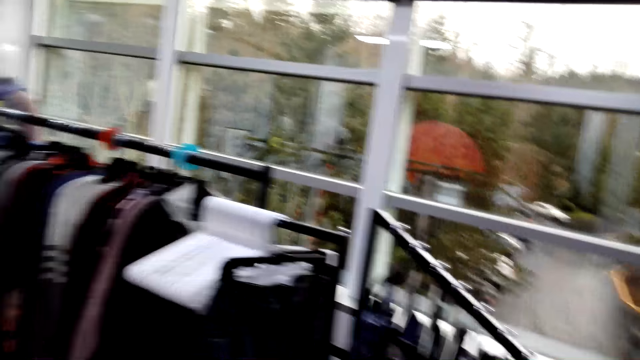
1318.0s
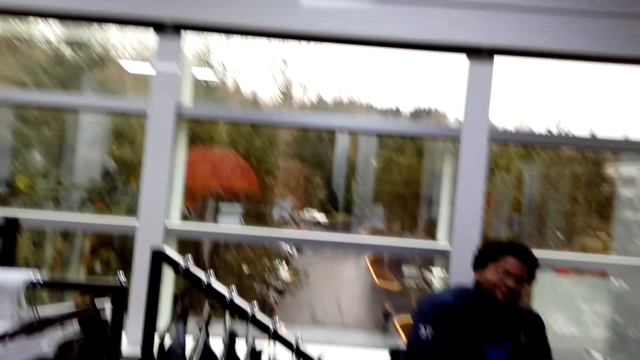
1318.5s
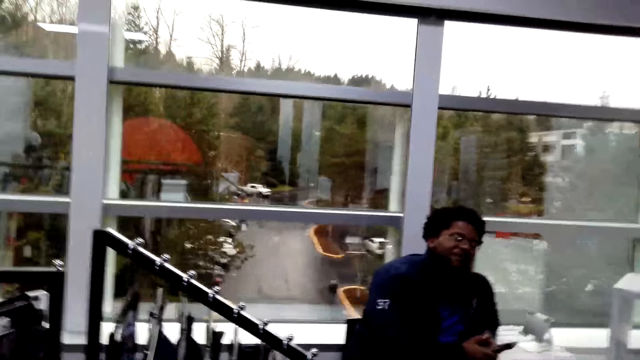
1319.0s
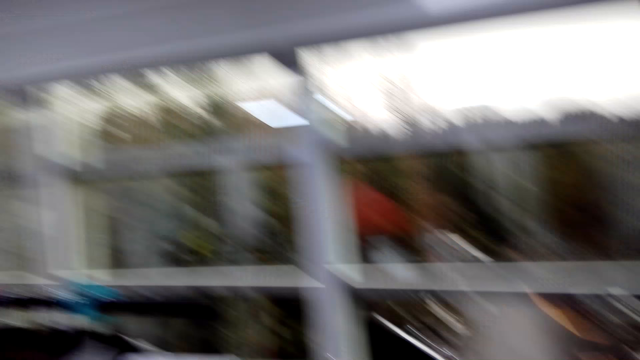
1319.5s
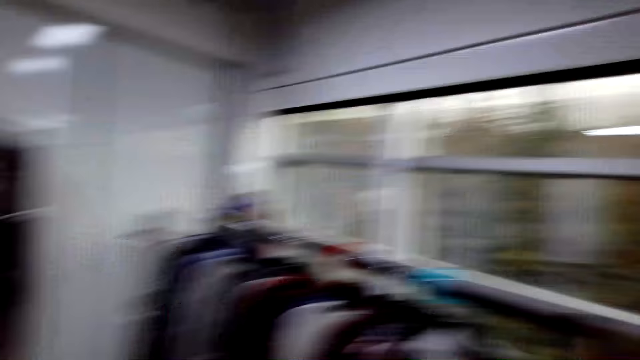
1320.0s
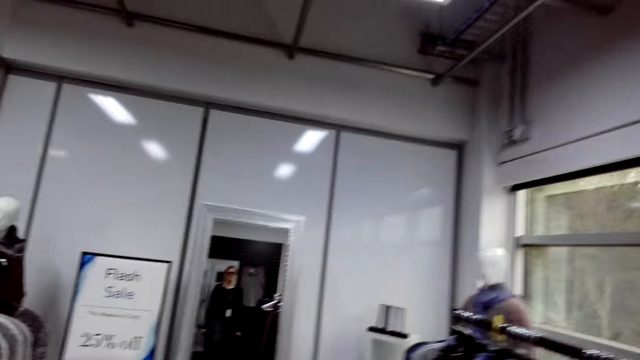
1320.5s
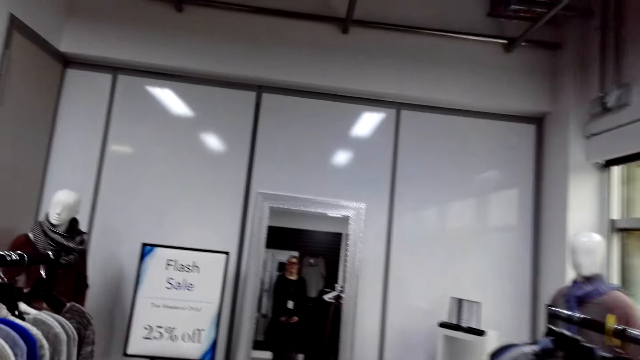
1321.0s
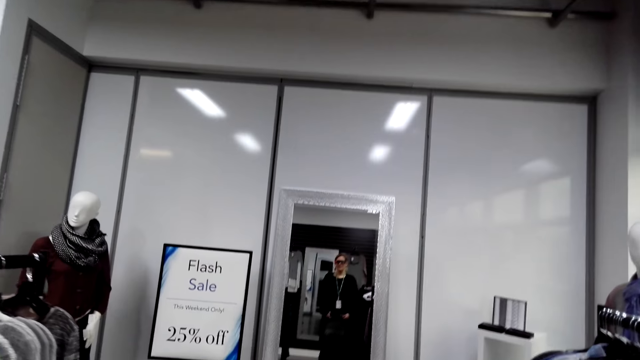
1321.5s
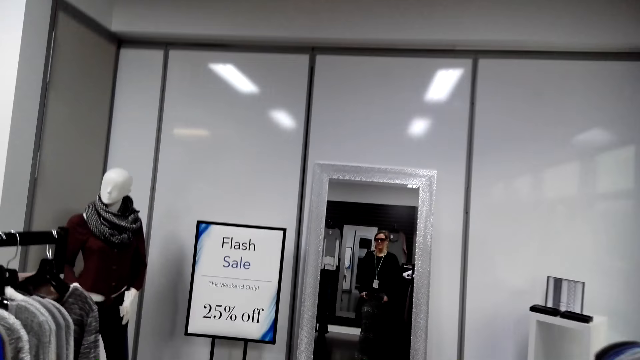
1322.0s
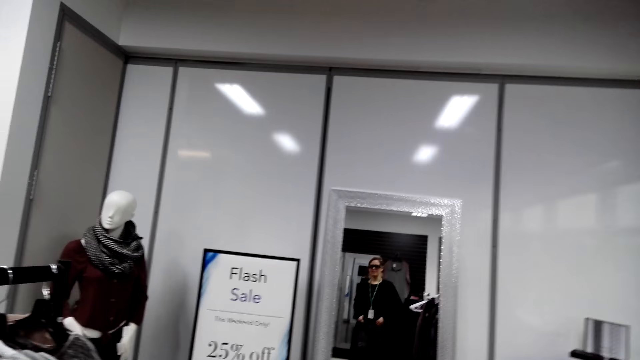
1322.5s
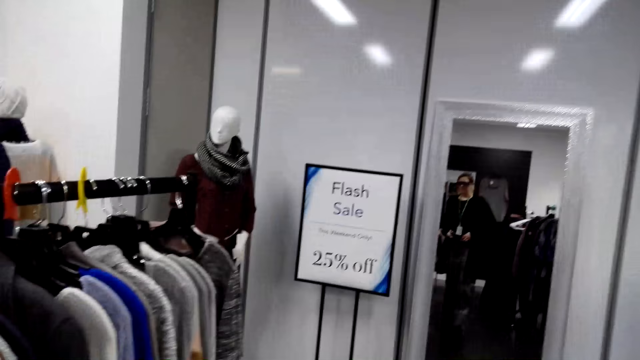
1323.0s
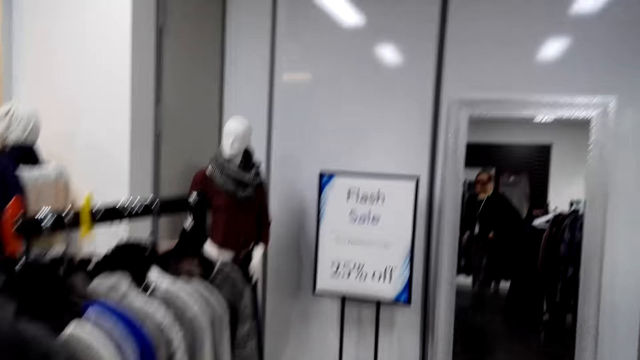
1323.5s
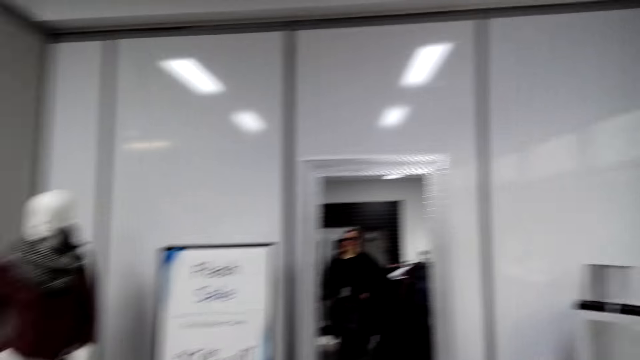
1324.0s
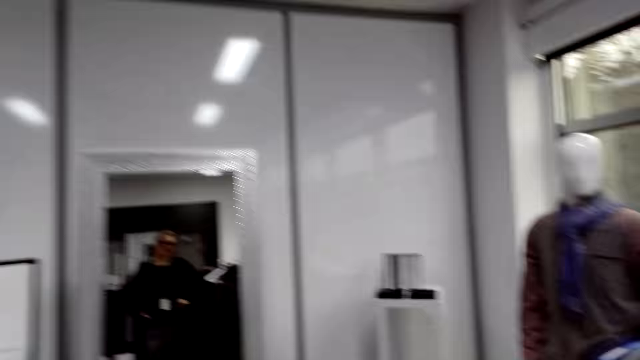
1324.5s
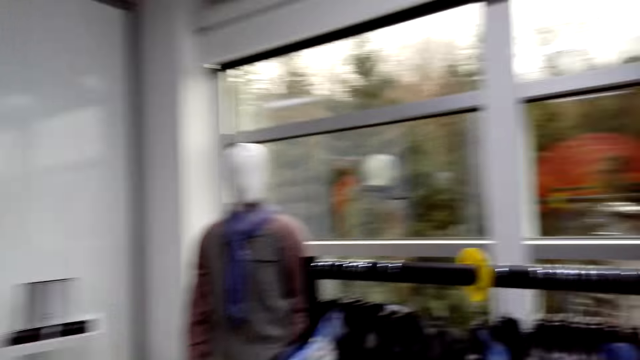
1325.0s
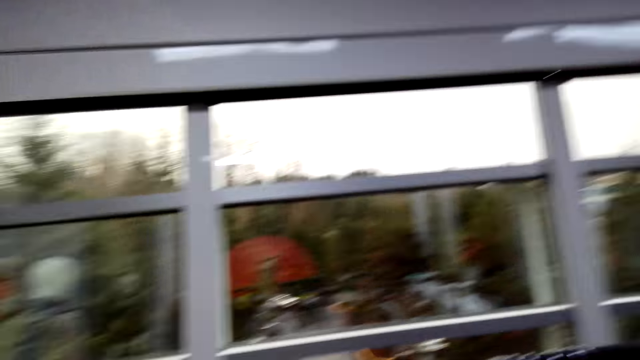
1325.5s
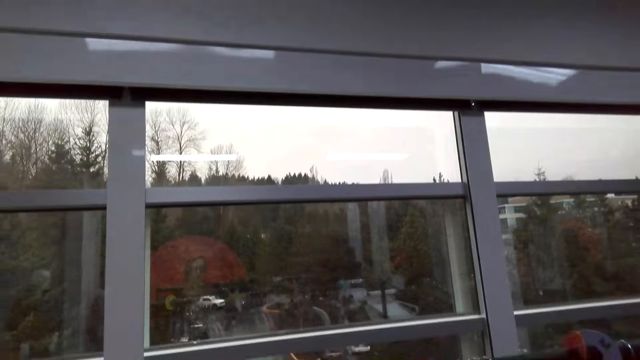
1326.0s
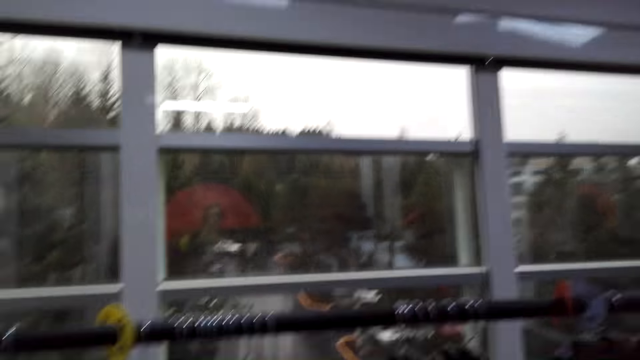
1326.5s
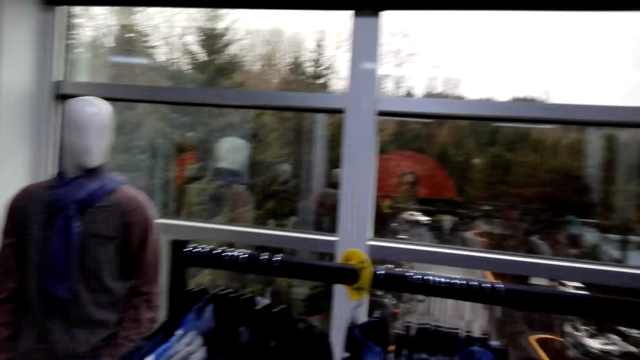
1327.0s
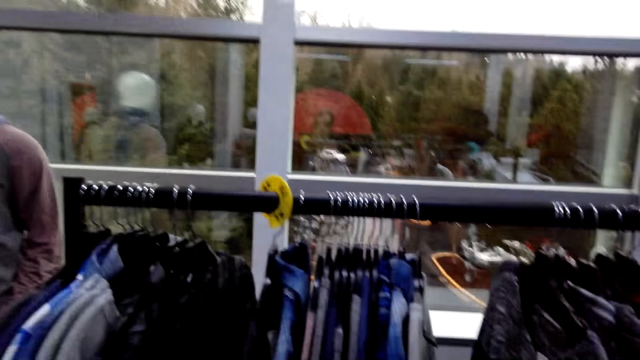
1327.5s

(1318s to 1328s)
The camera wearer dialogues with a cashier. They walk in a fashion boutique. They dialogue with the cashier. They turn around. They dialogue with the cashier.

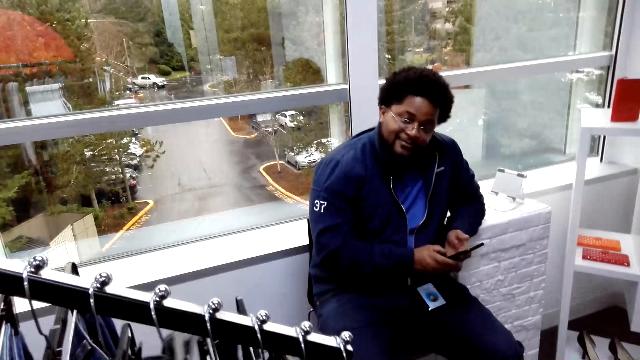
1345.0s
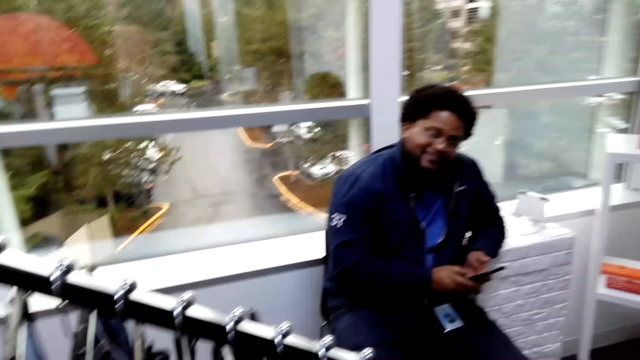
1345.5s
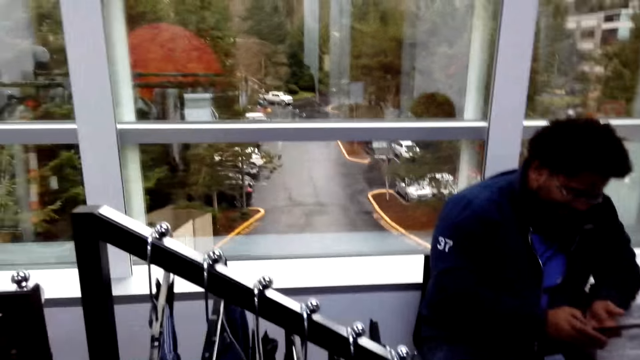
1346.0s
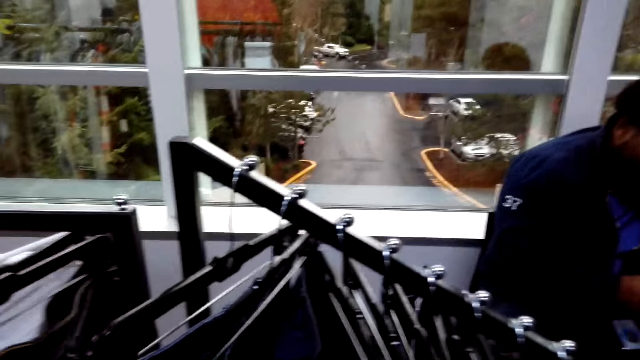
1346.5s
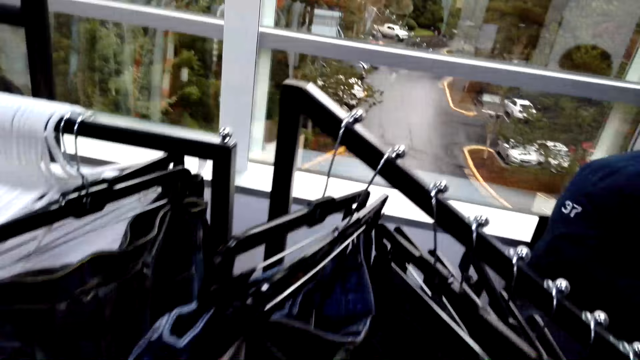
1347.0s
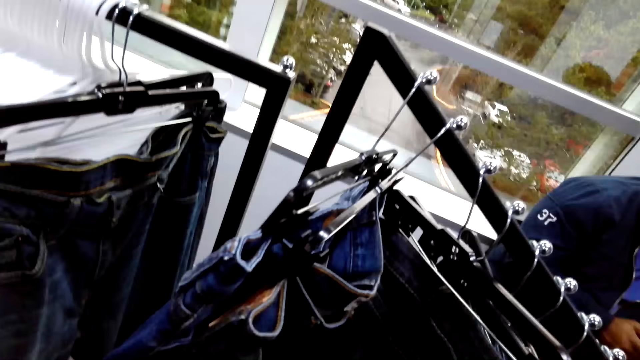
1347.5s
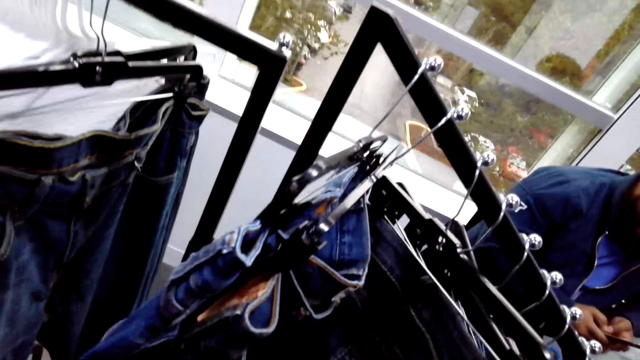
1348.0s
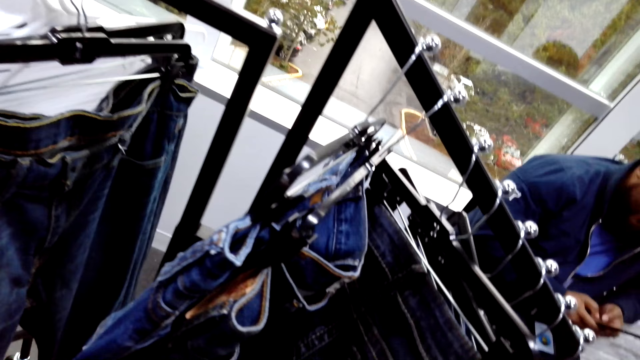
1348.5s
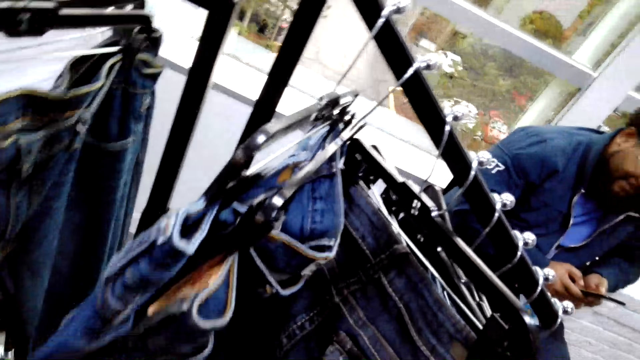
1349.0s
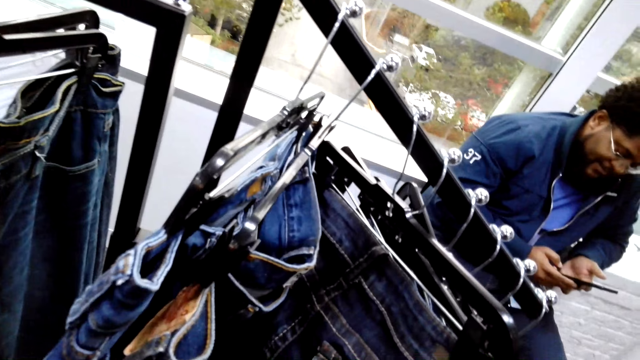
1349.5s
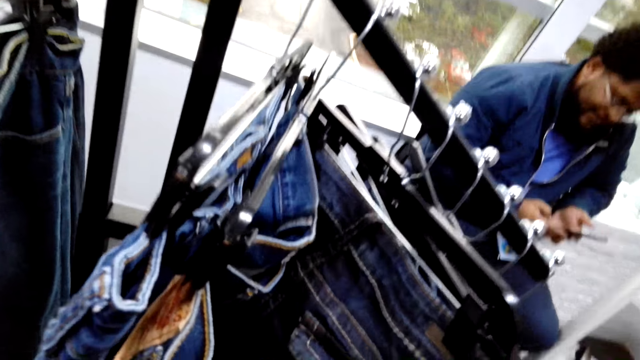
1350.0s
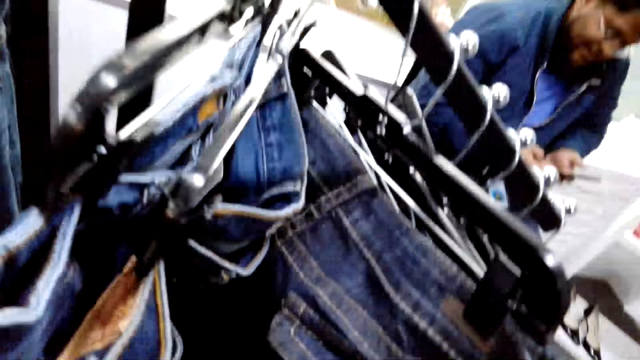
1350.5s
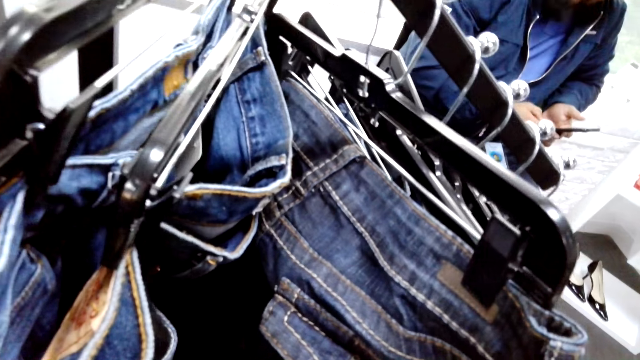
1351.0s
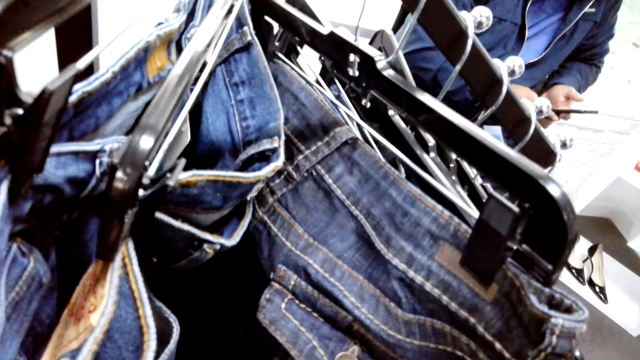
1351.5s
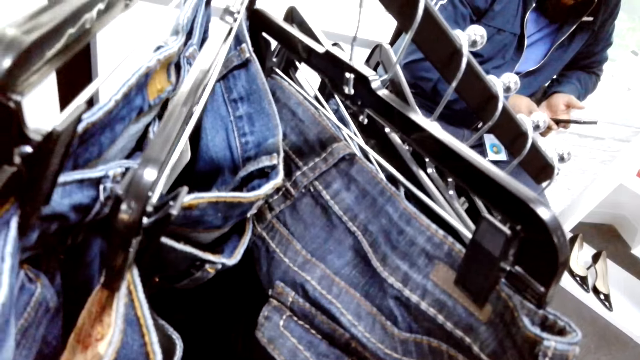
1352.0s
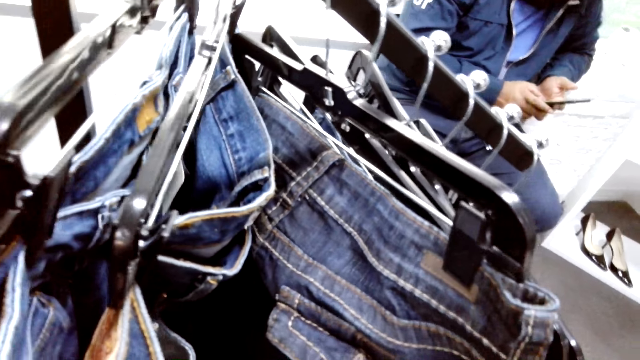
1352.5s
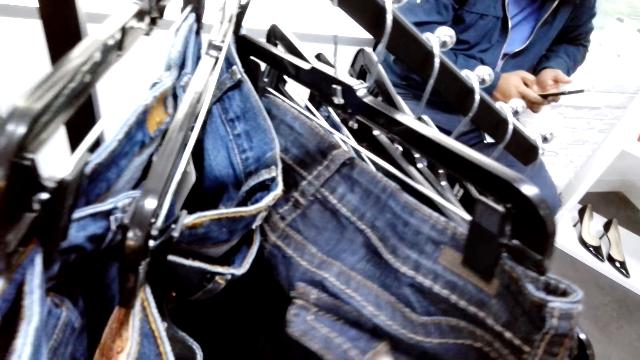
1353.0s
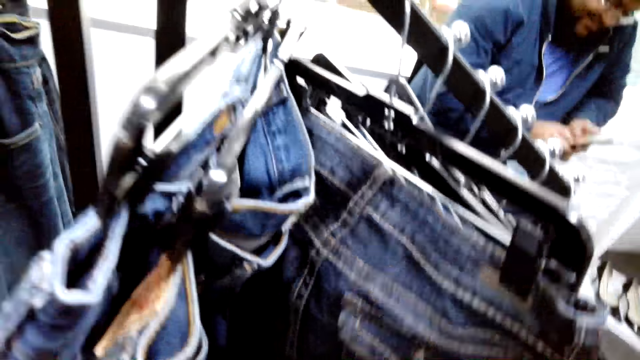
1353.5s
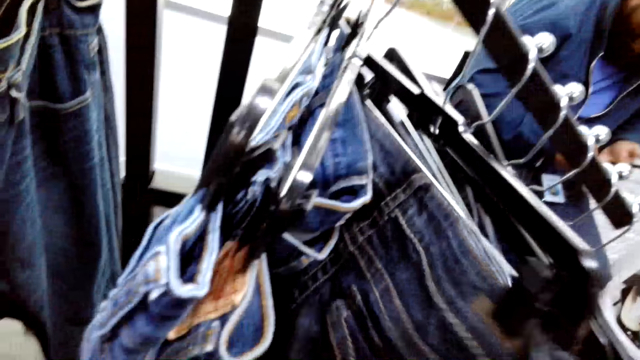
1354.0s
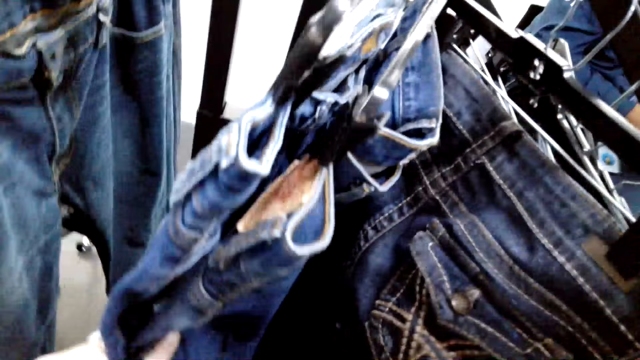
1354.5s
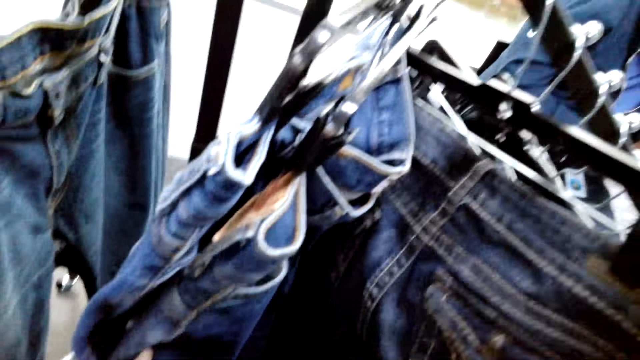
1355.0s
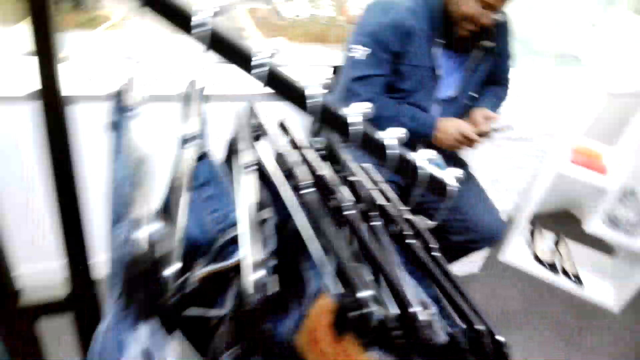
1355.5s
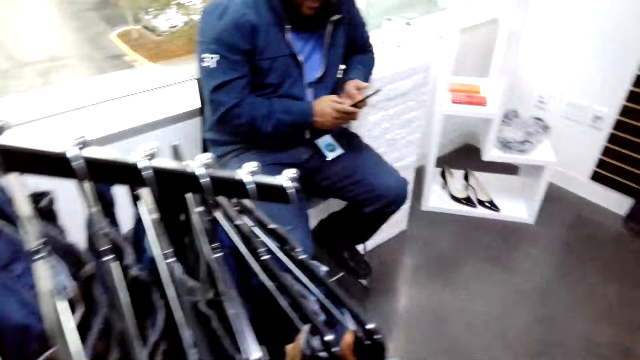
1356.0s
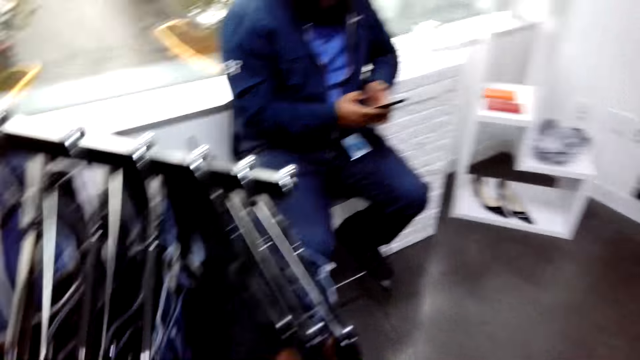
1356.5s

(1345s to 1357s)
The camera wearer talks. They hold a trouser. They talk.
